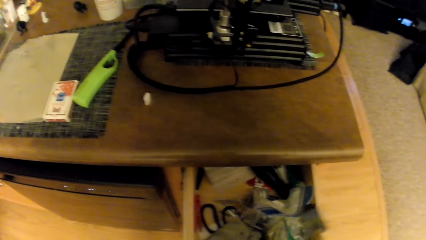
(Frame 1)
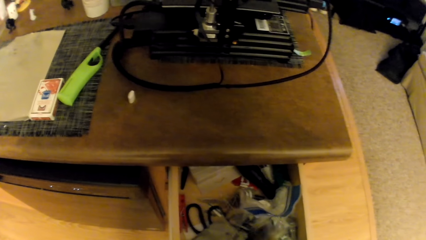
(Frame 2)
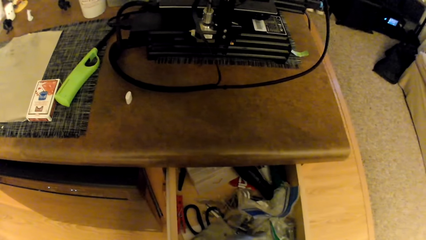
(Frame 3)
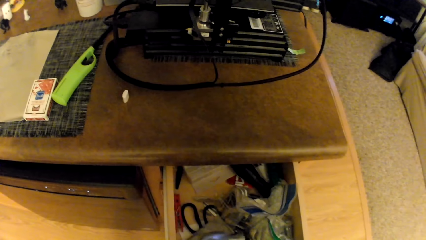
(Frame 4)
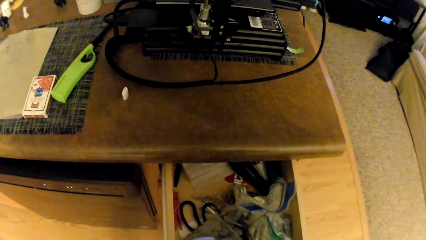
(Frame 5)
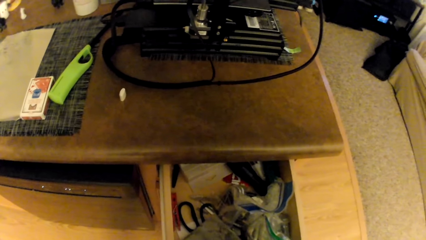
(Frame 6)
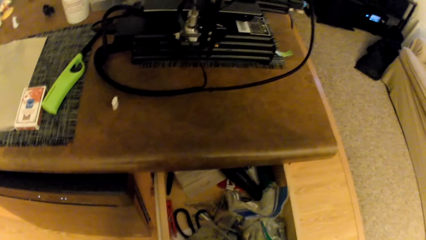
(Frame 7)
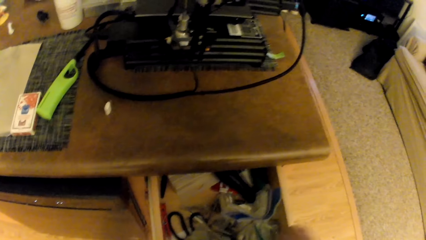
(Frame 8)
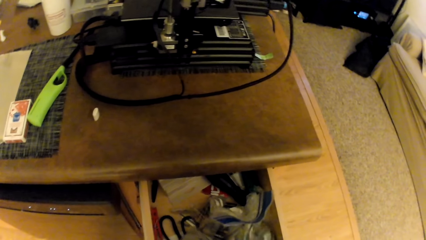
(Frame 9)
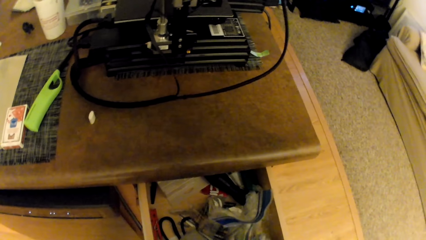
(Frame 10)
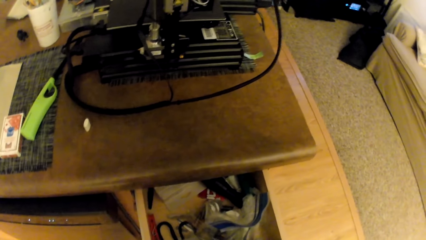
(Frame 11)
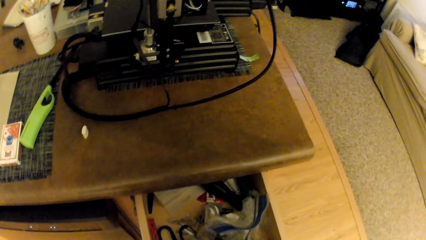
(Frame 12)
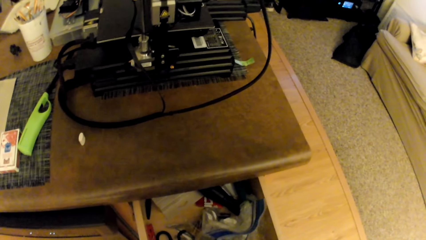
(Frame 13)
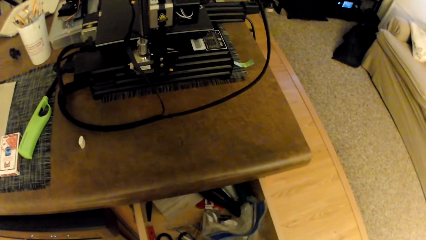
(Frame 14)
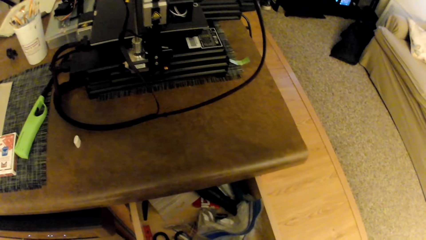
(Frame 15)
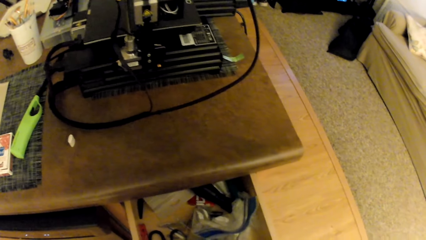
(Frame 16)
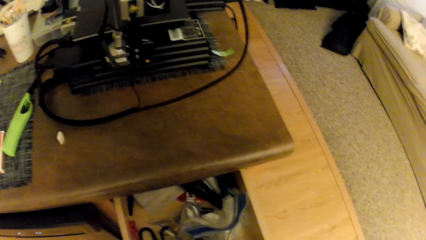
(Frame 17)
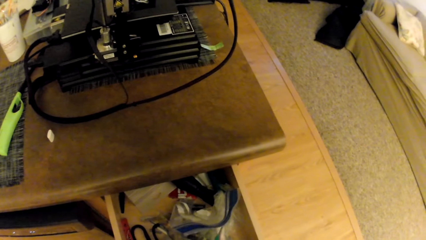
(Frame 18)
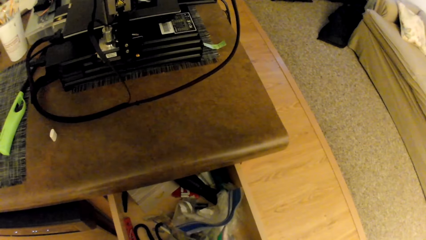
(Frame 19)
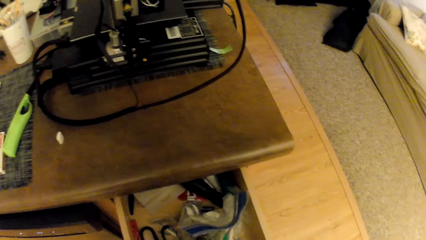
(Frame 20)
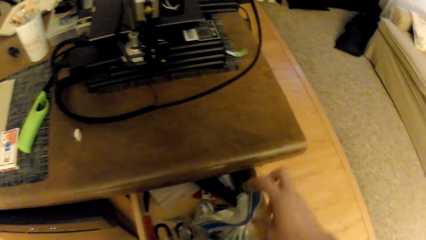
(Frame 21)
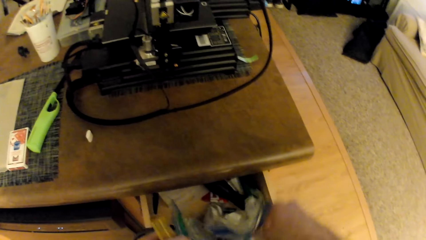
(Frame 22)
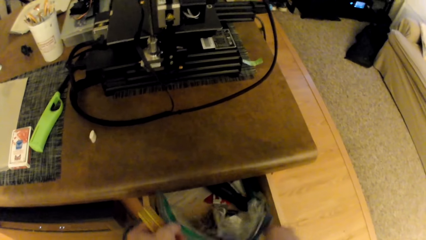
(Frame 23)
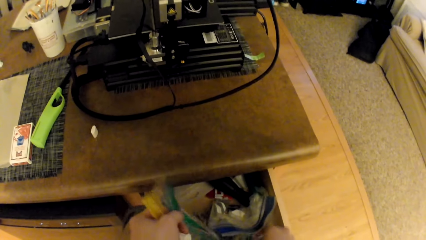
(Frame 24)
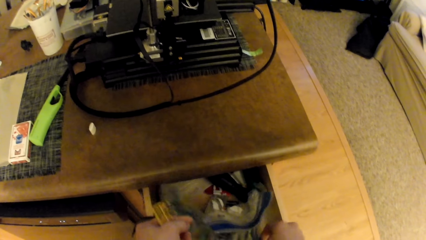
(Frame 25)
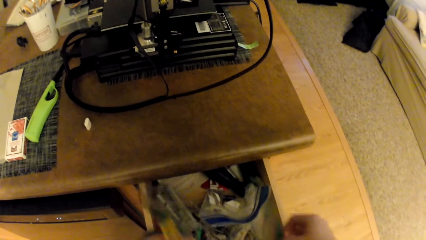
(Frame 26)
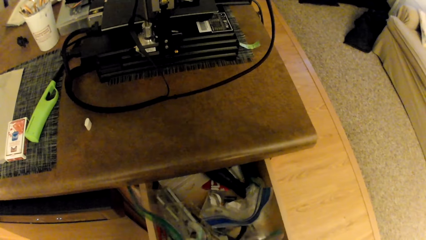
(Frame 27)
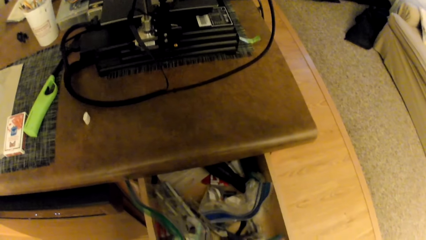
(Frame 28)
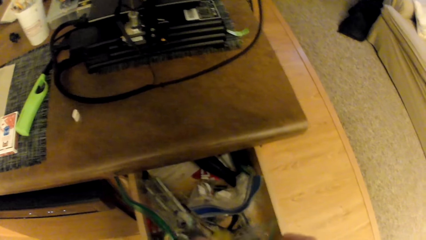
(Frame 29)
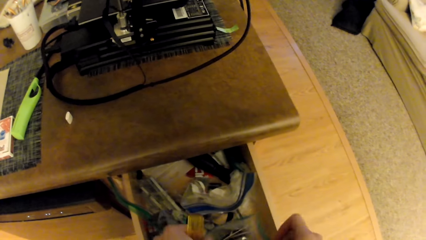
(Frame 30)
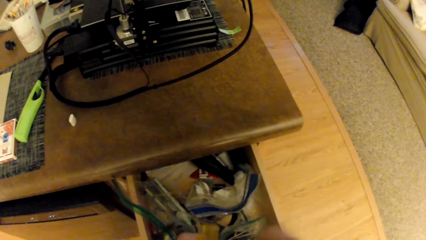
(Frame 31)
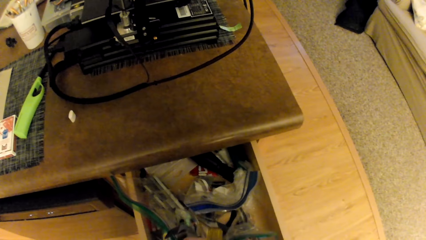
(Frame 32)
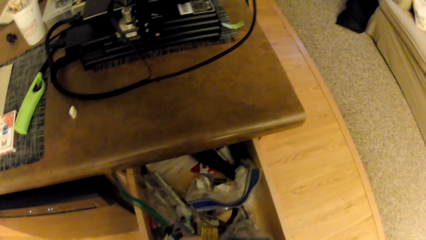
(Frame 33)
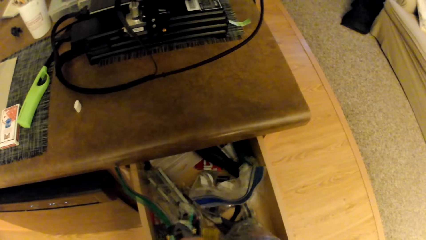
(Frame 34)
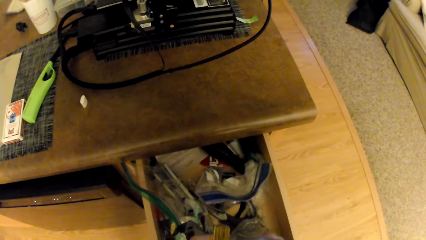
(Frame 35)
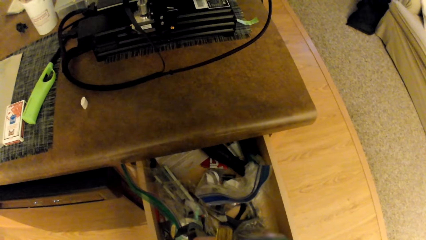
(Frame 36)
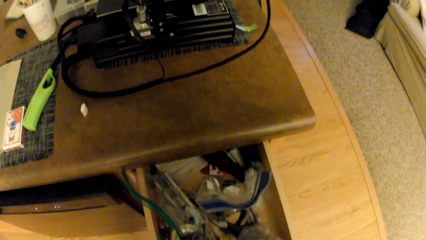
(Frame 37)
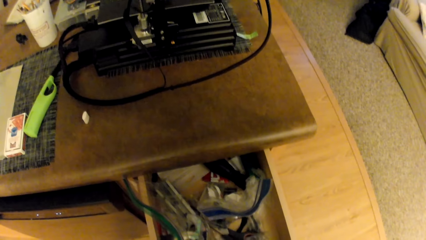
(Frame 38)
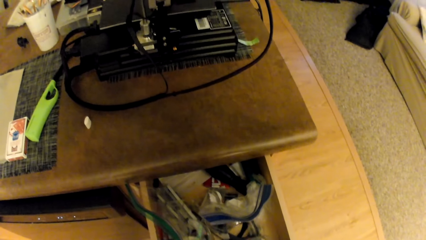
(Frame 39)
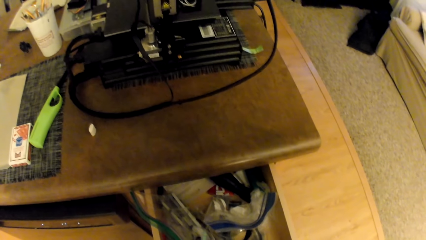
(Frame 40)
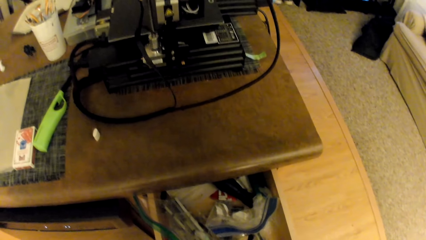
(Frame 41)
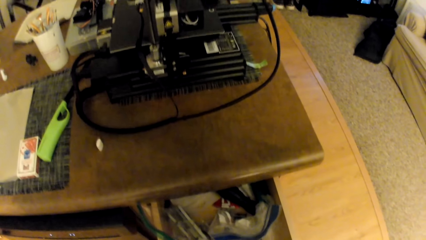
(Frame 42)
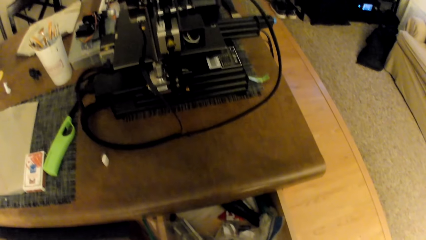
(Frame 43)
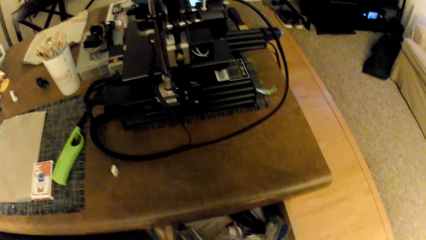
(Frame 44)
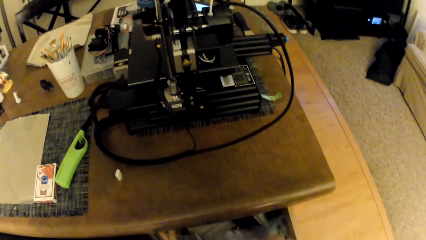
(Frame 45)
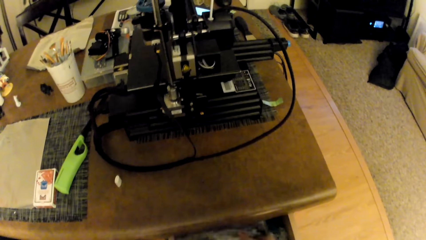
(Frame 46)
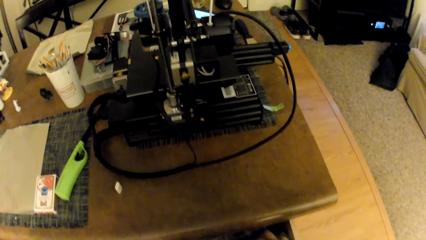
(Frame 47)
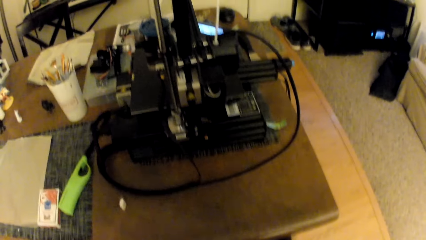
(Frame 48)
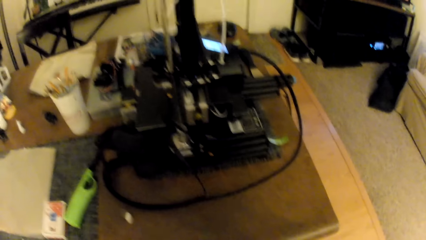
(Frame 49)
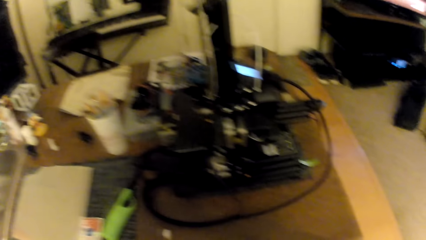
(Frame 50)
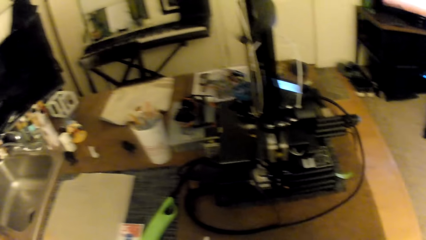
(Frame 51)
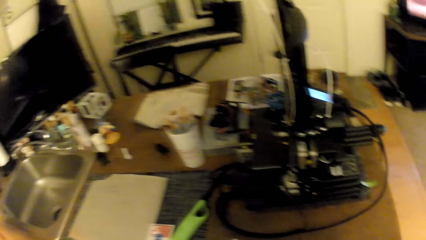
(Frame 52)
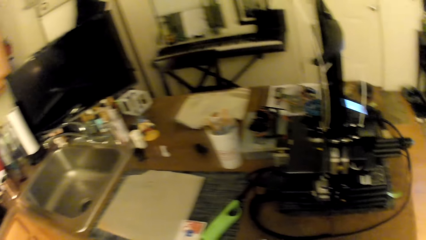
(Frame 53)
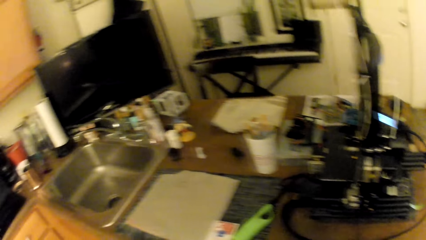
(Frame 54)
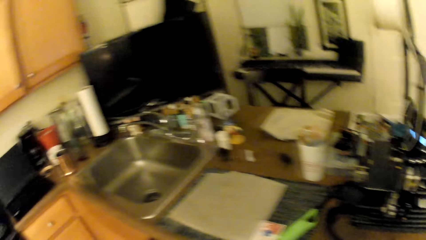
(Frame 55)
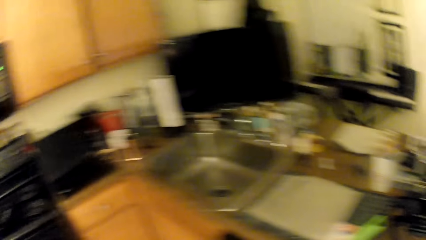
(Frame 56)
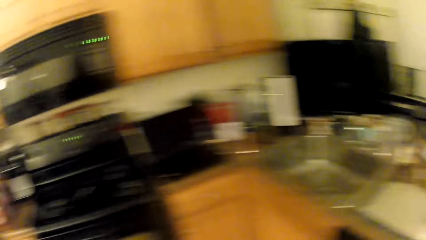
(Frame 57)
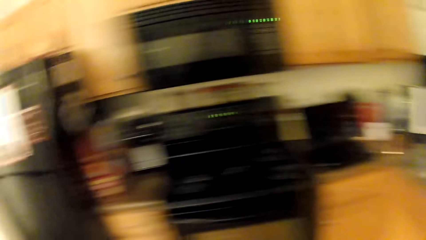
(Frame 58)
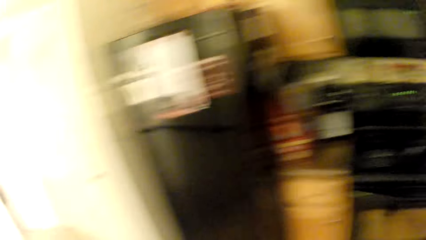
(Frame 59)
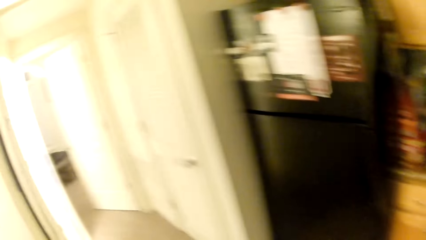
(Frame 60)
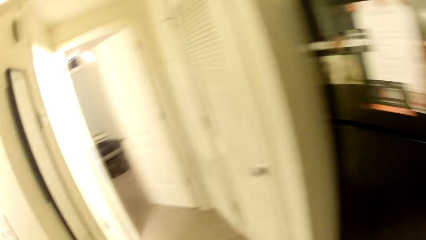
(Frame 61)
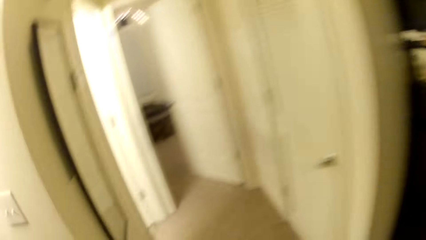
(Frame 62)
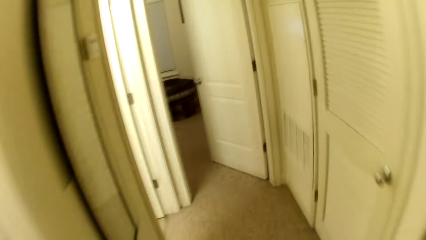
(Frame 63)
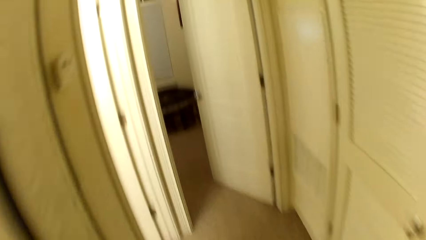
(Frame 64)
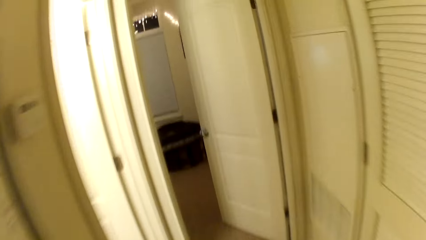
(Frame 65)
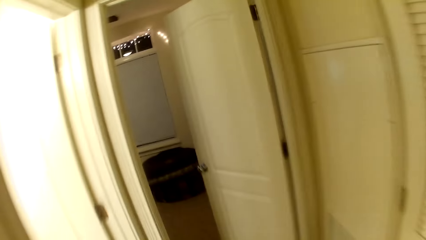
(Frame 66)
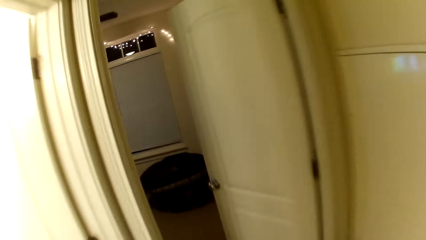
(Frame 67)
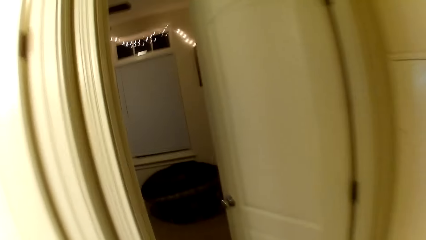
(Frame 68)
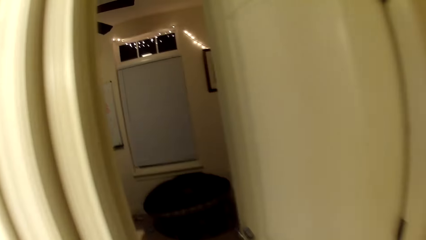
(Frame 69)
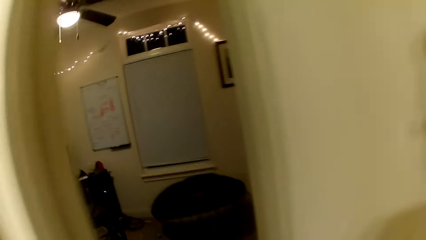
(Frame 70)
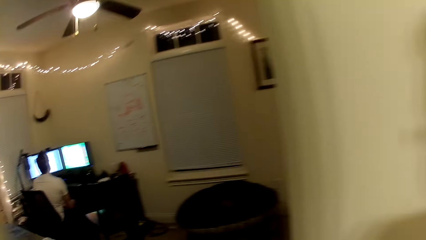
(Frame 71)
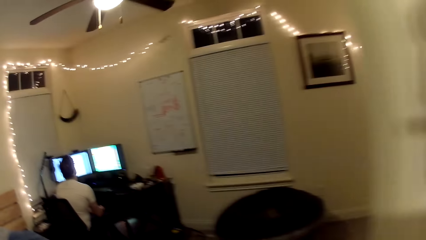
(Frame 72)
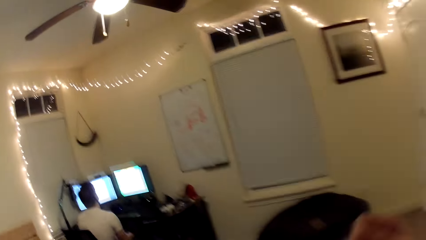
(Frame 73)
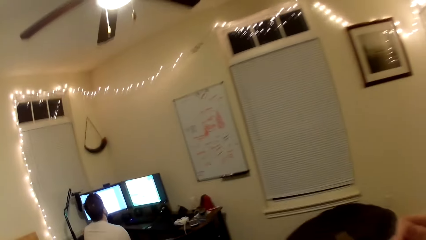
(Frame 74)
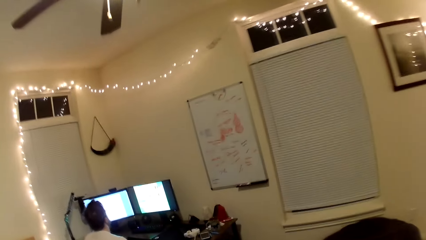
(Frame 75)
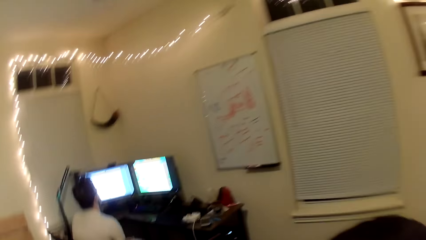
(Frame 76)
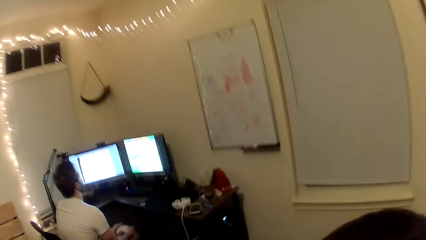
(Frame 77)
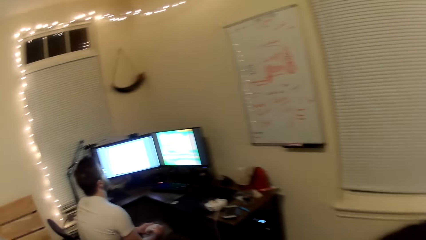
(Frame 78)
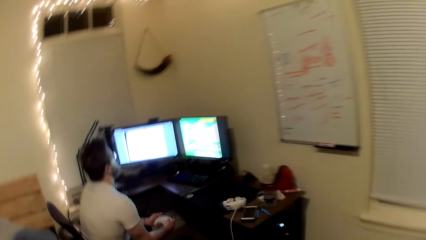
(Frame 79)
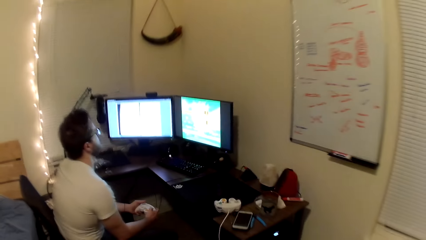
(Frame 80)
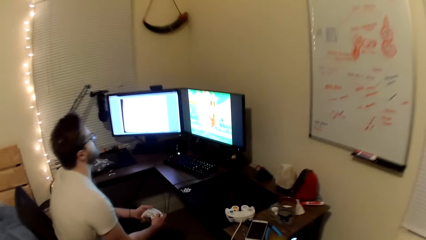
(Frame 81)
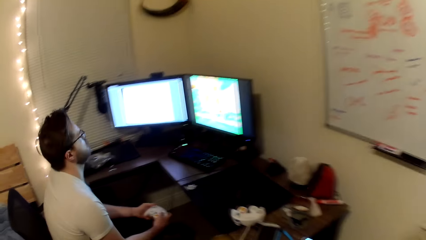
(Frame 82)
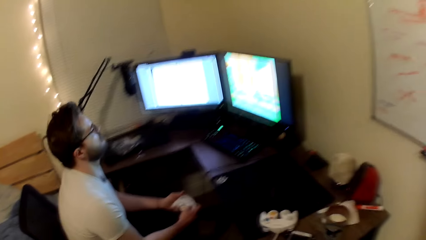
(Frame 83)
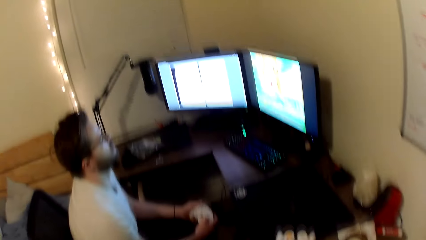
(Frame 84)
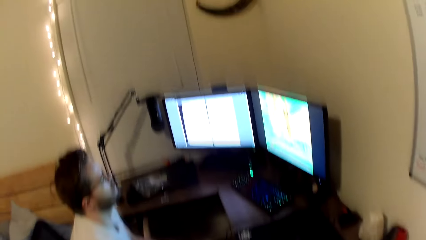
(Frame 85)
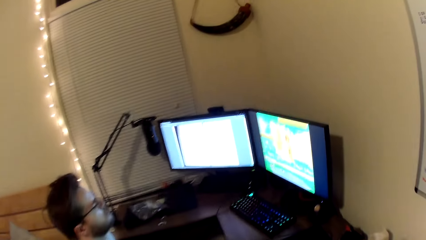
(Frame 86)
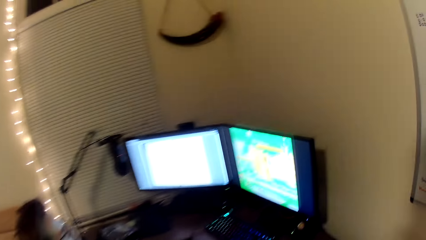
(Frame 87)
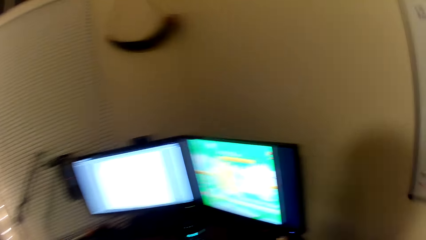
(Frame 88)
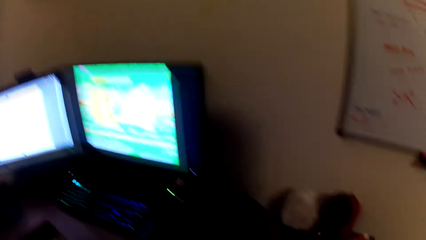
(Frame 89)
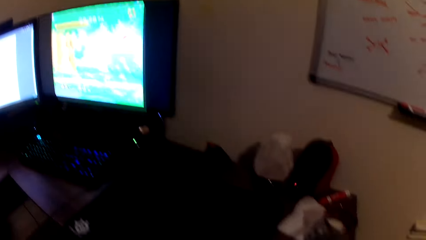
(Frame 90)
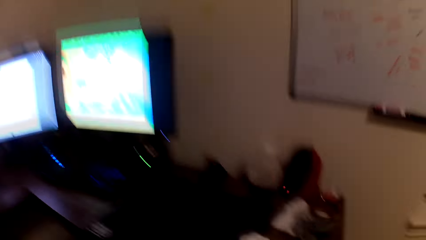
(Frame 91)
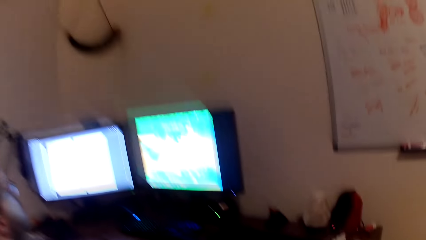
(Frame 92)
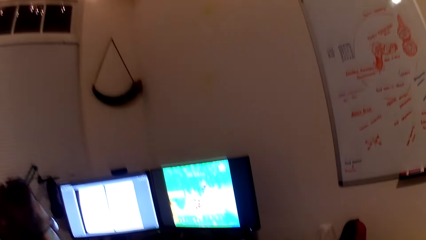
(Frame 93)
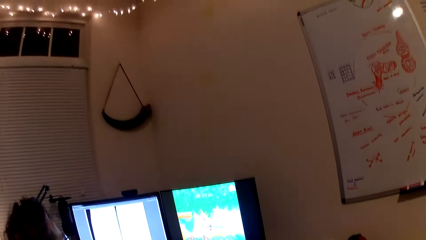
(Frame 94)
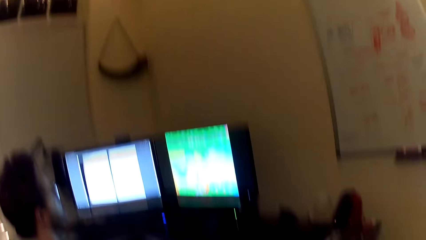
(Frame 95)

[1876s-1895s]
The camera wearer looks inside the cabinet drawer.
